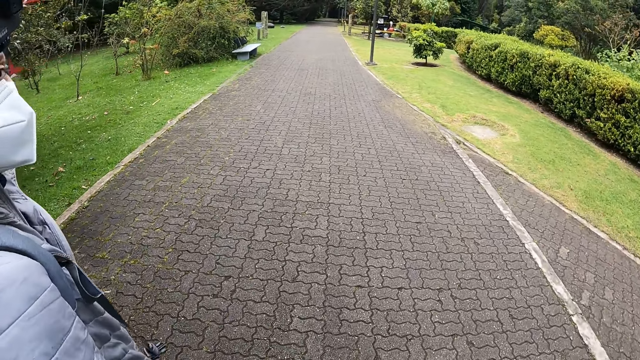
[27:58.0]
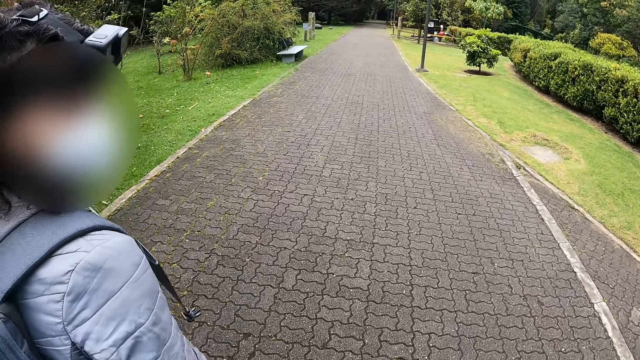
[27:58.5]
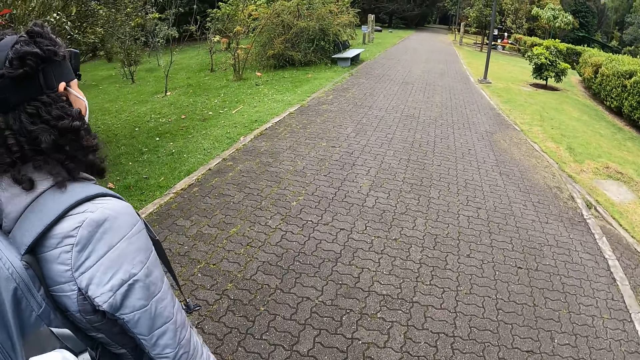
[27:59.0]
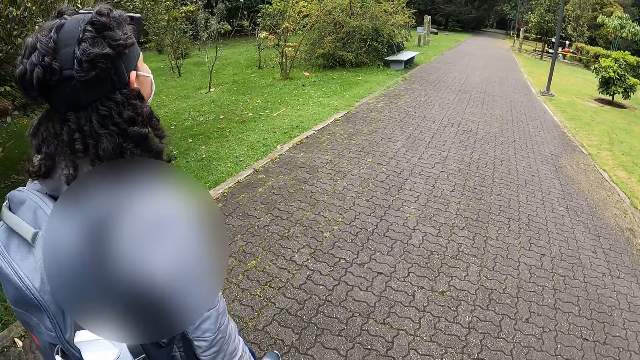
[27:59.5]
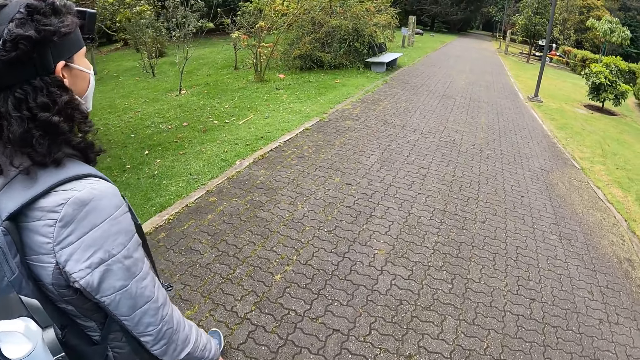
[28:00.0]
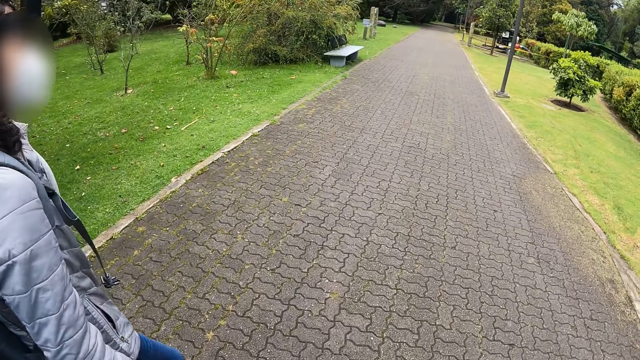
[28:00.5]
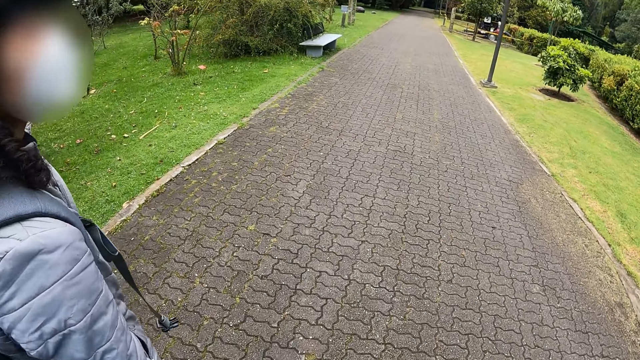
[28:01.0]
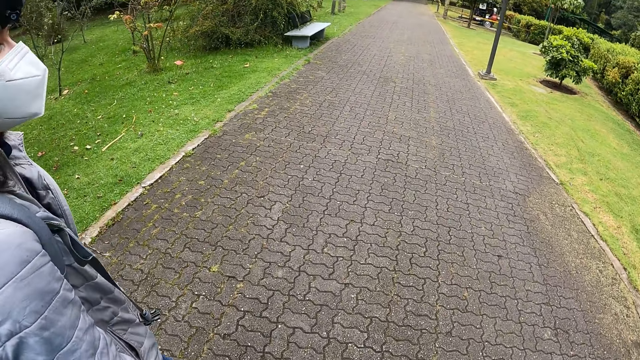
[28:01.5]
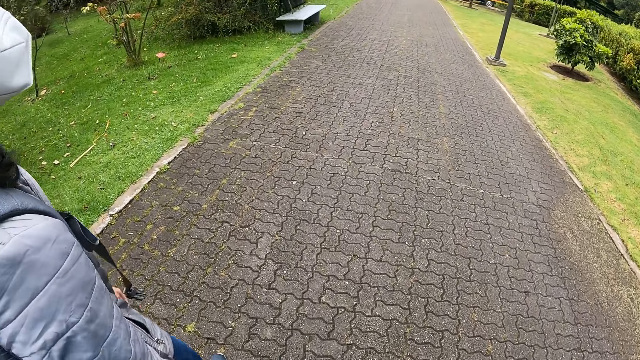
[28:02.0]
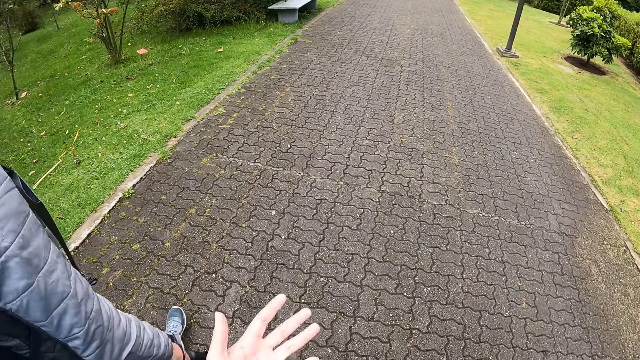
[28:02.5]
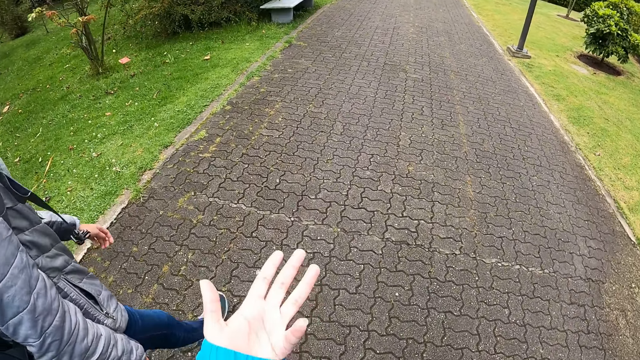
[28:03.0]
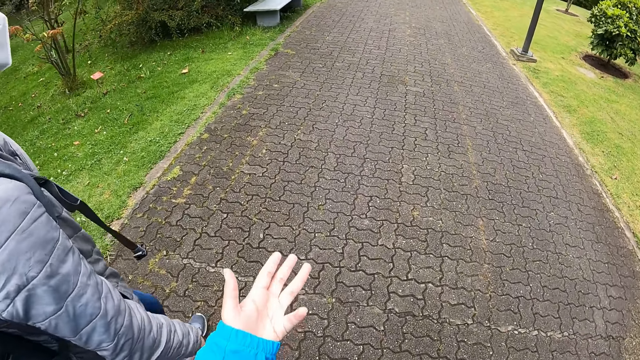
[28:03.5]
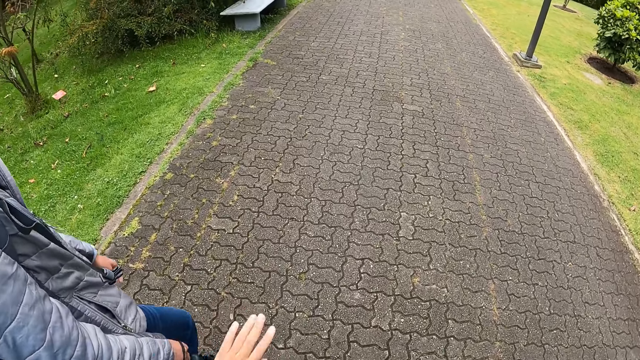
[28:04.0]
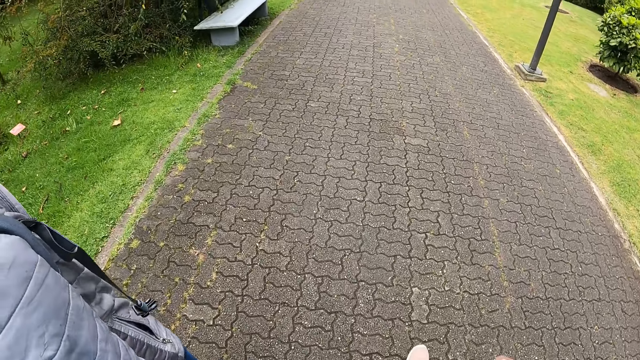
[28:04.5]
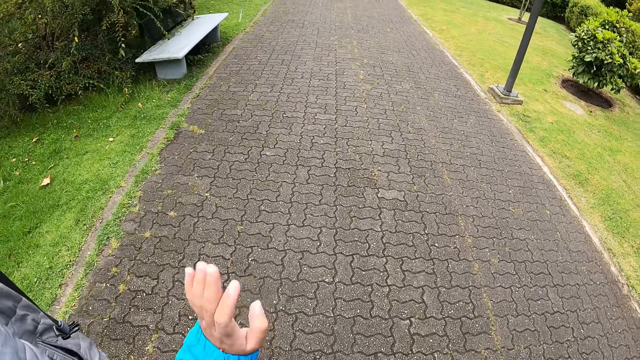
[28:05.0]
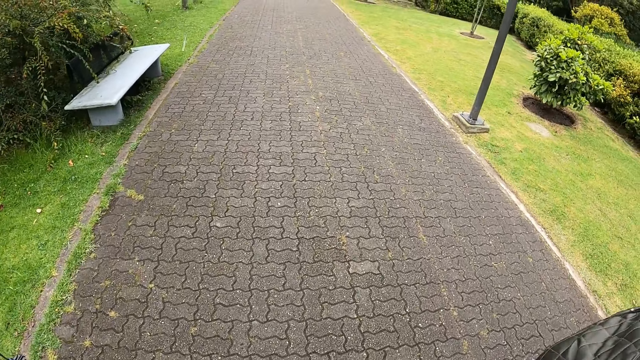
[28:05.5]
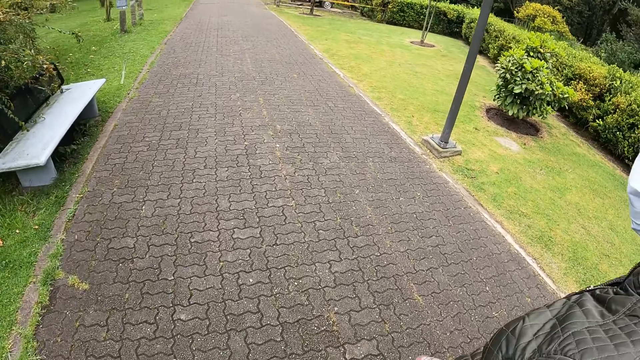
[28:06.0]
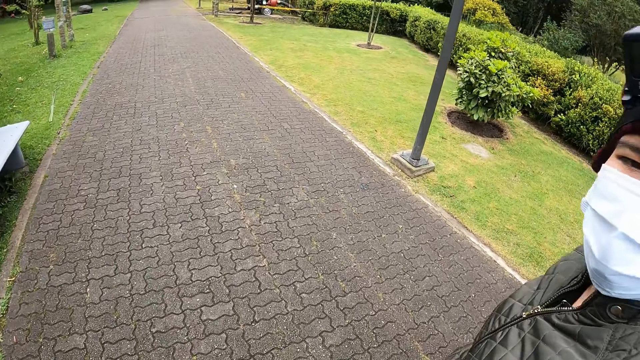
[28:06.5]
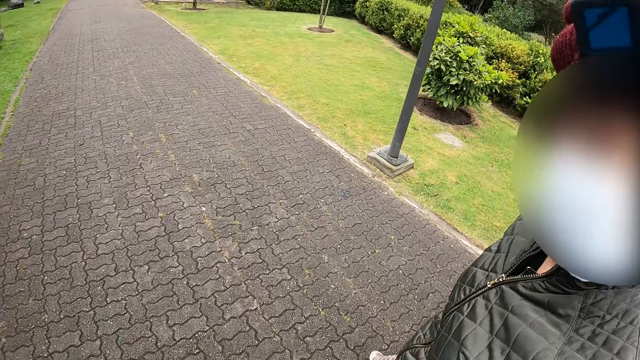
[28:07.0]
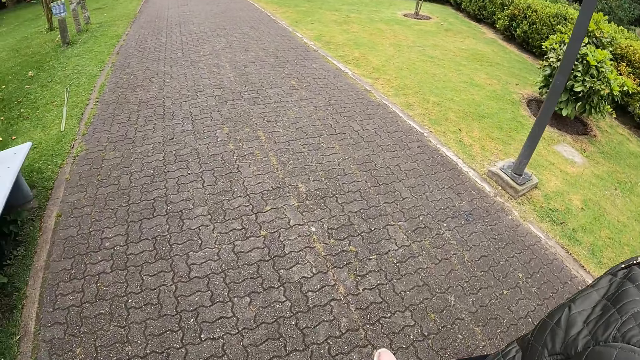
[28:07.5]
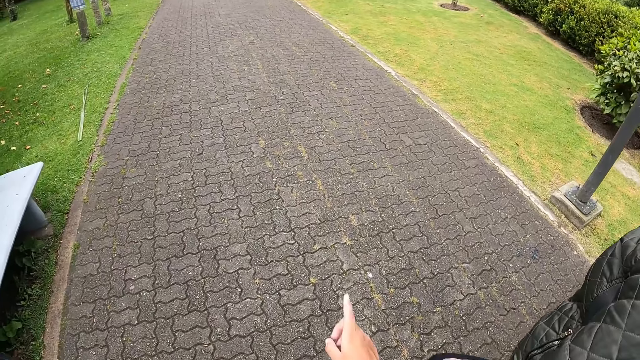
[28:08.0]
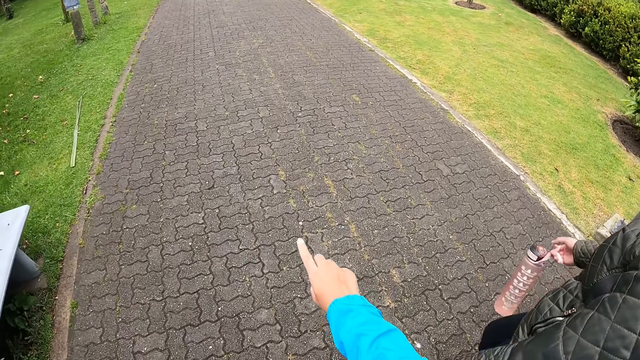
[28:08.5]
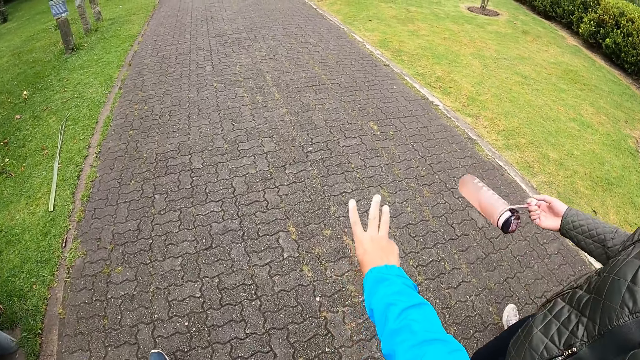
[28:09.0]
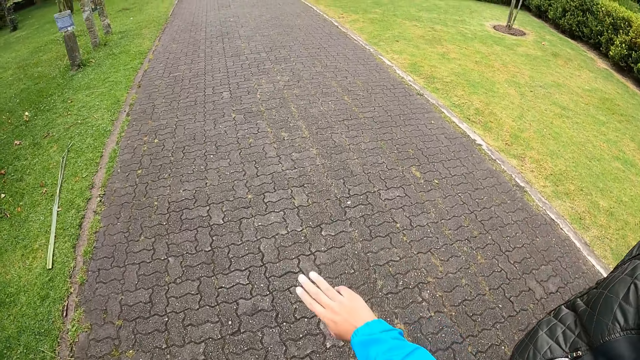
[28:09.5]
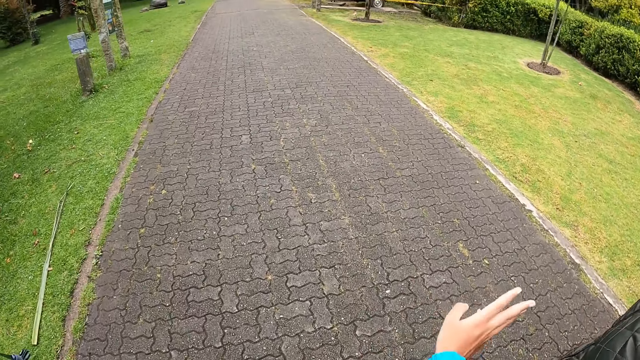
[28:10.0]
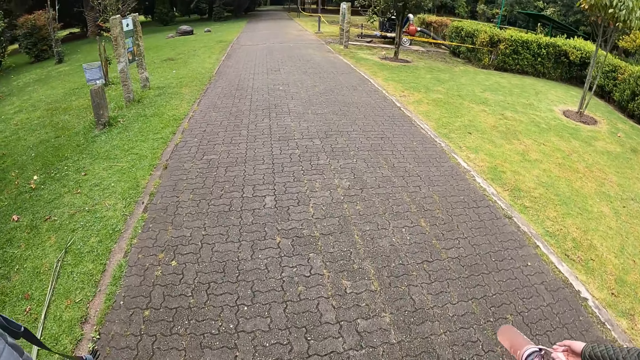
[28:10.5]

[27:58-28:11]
The camera wearer moves her hand. A lady walks beside the camera wearer. The camera wearer moves her hand.

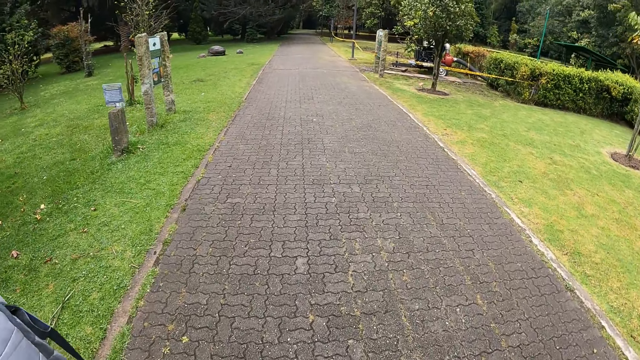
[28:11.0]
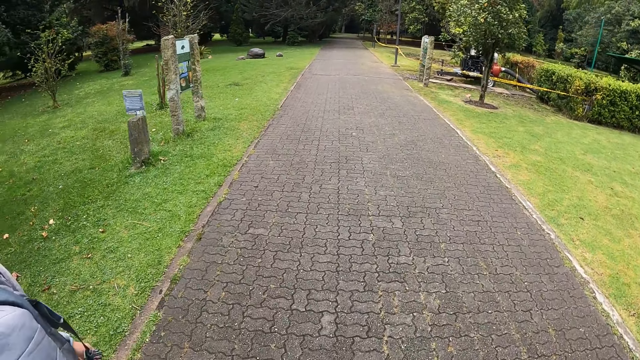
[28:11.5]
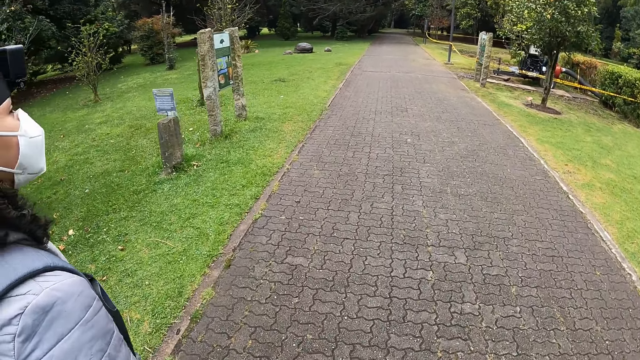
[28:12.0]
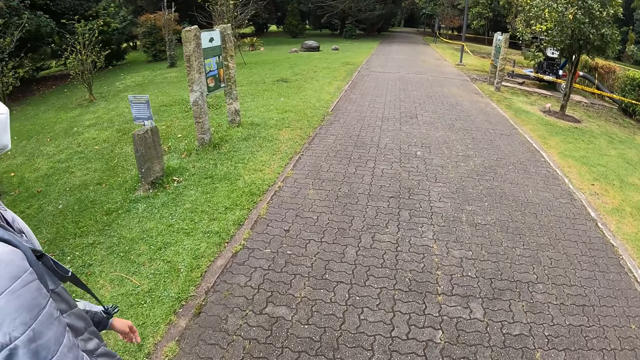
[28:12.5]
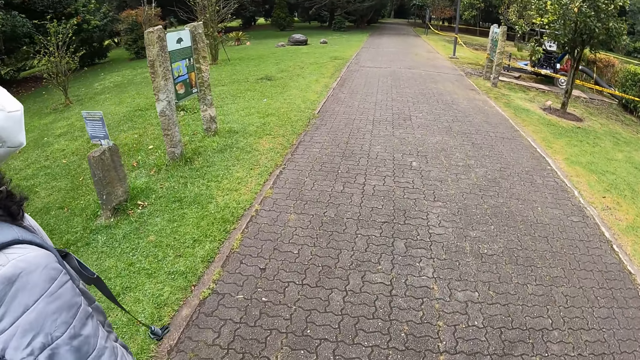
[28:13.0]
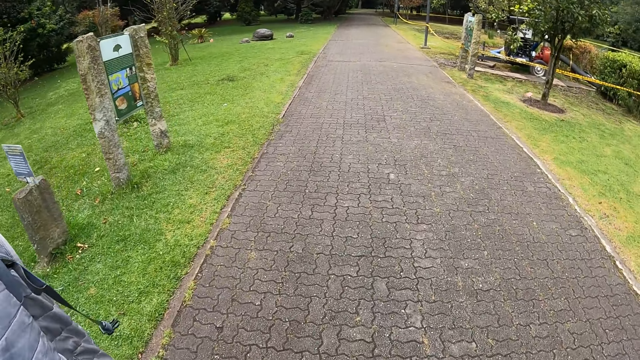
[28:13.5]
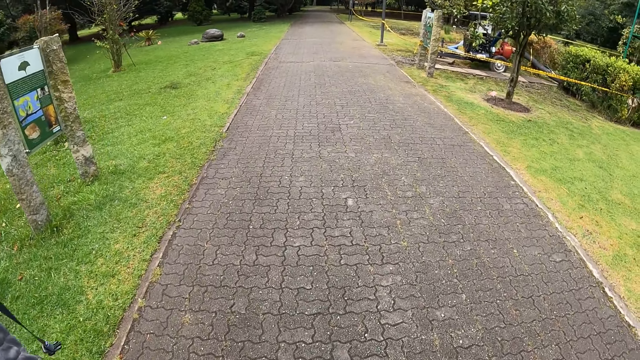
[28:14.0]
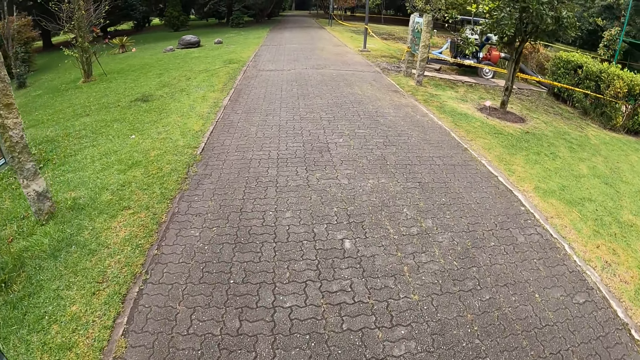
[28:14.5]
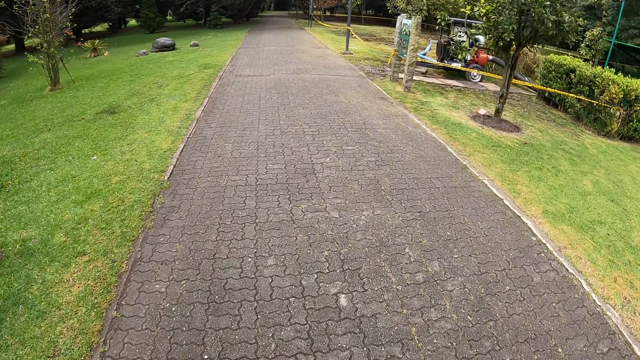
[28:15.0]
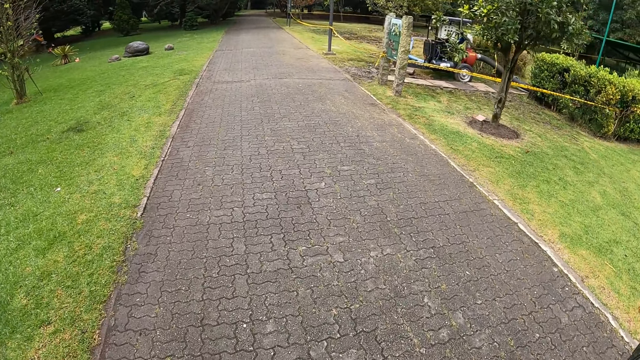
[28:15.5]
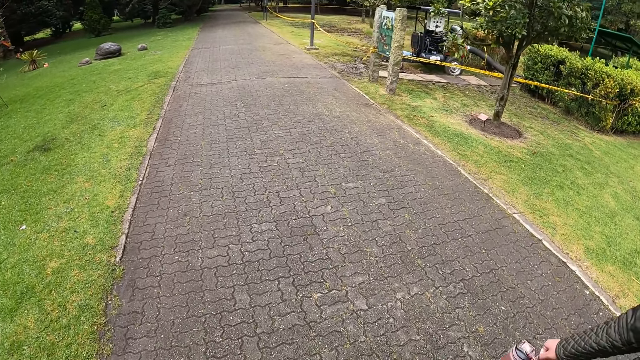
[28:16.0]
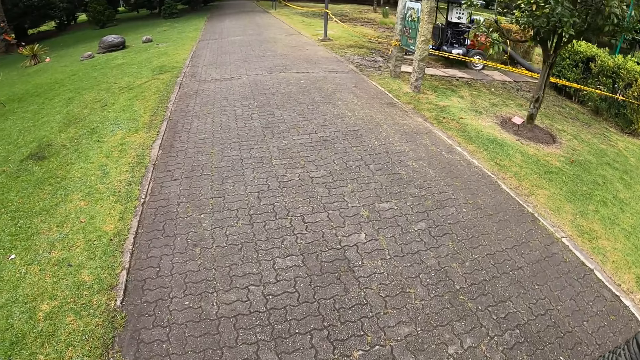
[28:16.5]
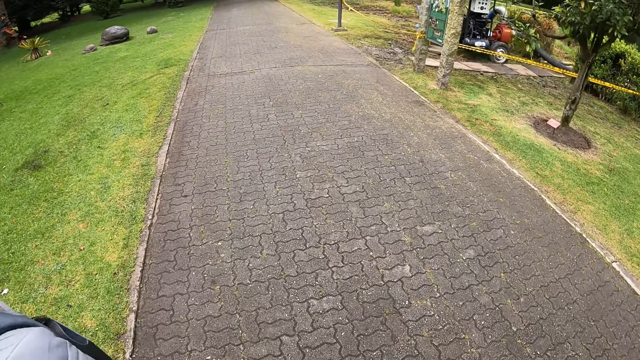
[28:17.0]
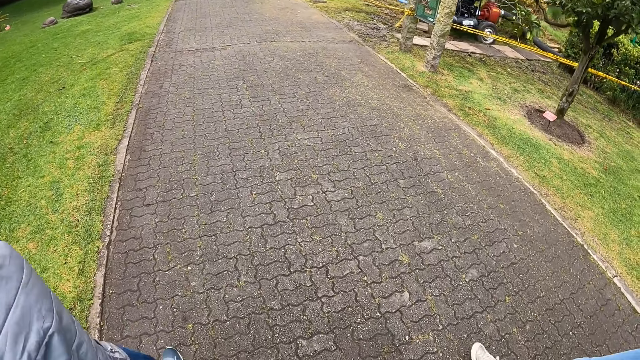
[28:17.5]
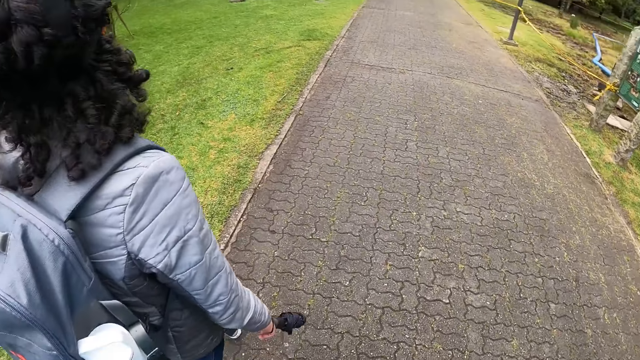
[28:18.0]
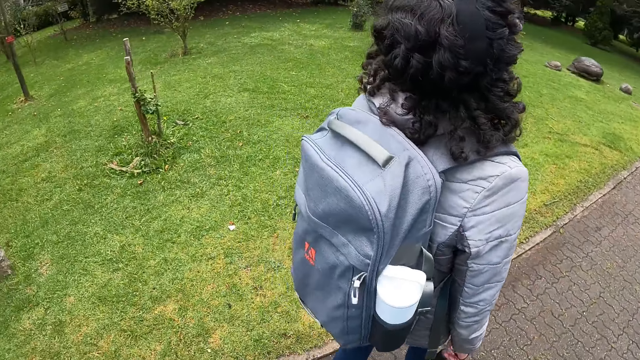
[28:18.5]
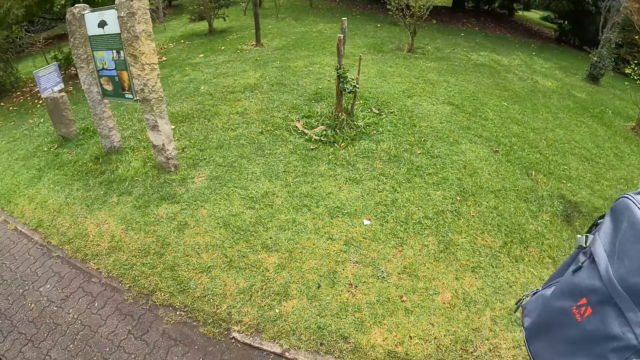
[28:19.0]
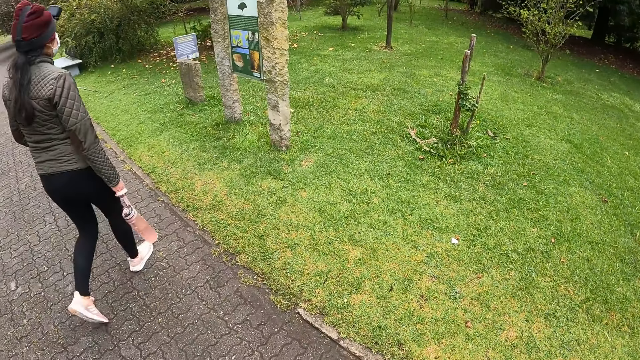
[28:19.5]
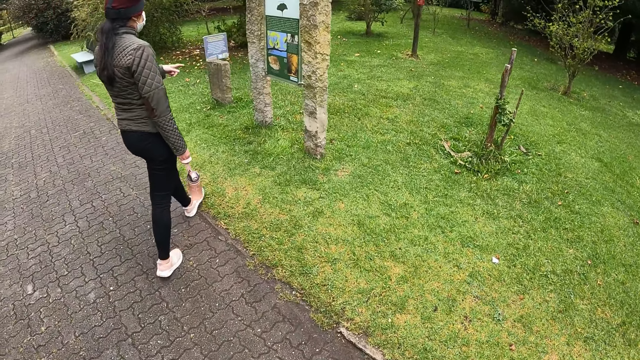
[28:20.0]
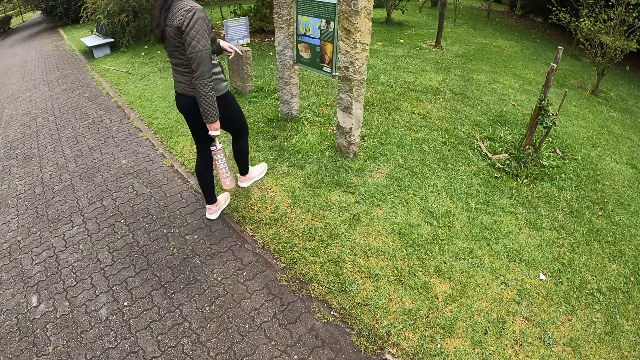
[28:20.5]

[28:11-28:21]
A lady walks beside the camera wearer. The camera wearer looks around. Another lady walks to the plaques sign.
